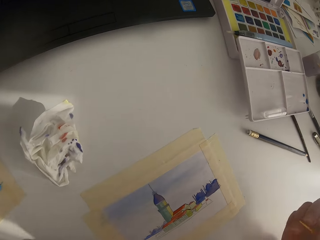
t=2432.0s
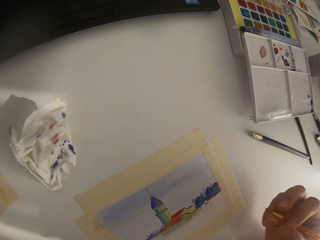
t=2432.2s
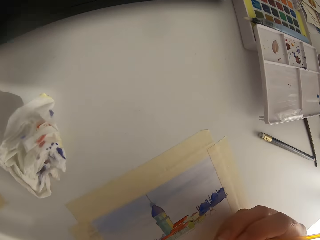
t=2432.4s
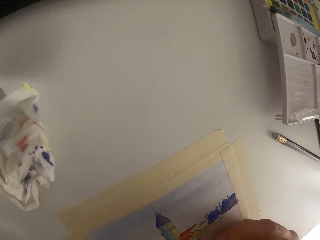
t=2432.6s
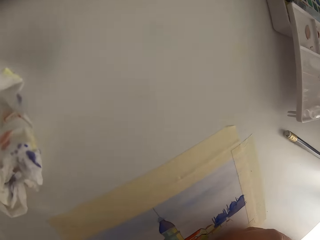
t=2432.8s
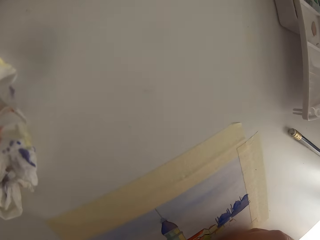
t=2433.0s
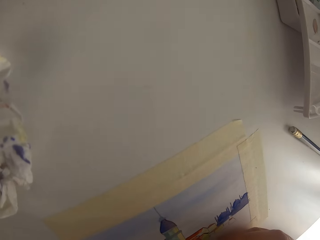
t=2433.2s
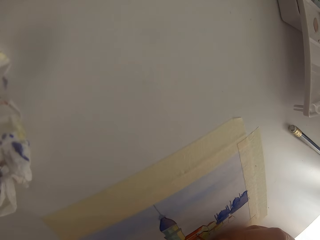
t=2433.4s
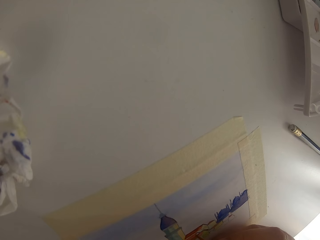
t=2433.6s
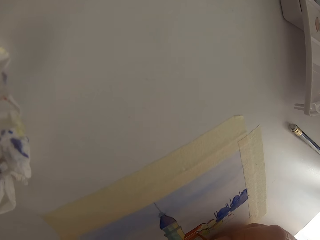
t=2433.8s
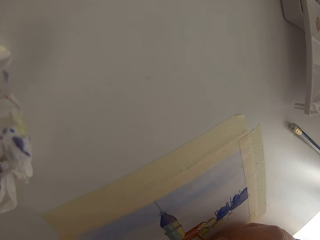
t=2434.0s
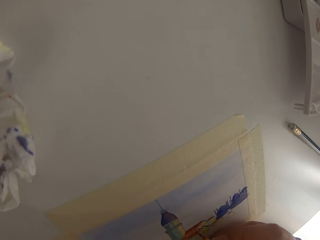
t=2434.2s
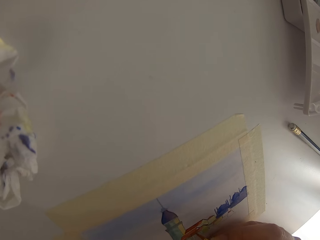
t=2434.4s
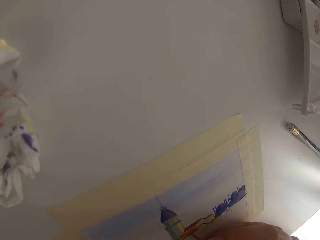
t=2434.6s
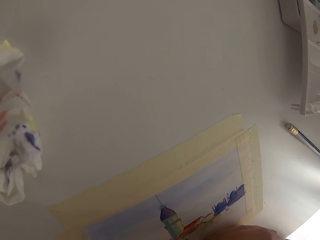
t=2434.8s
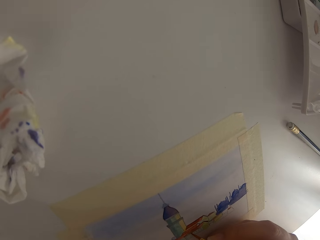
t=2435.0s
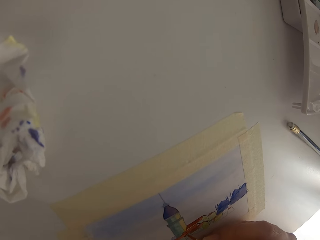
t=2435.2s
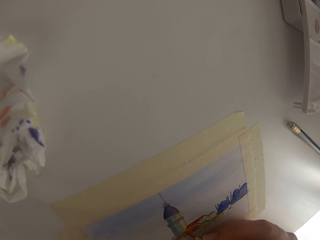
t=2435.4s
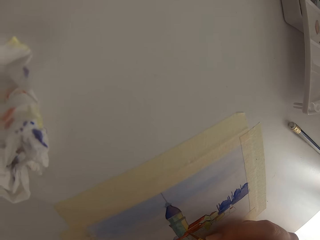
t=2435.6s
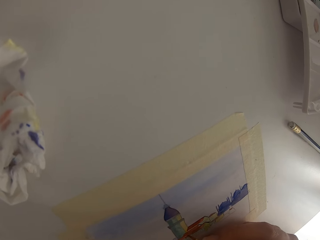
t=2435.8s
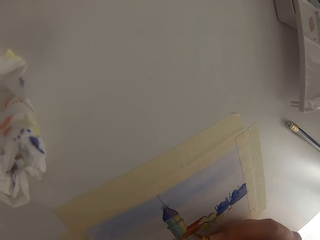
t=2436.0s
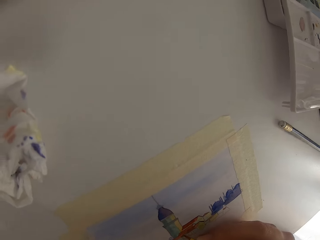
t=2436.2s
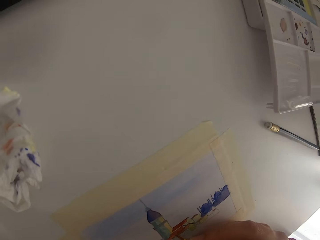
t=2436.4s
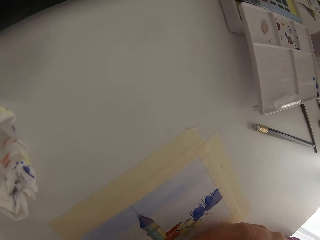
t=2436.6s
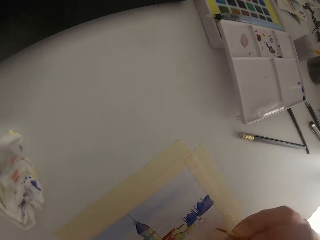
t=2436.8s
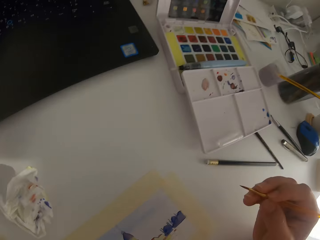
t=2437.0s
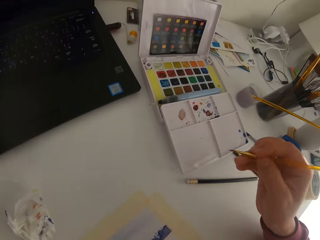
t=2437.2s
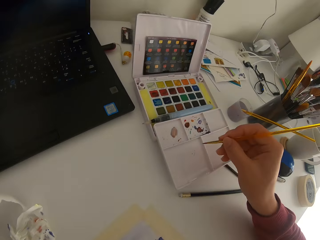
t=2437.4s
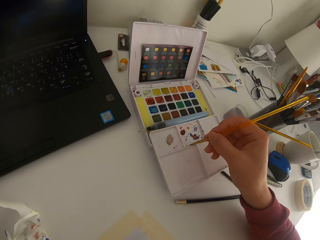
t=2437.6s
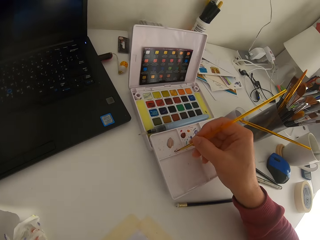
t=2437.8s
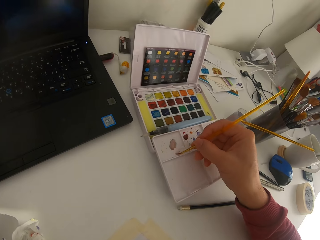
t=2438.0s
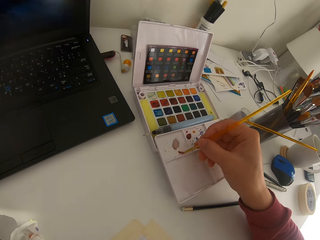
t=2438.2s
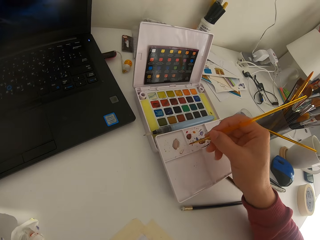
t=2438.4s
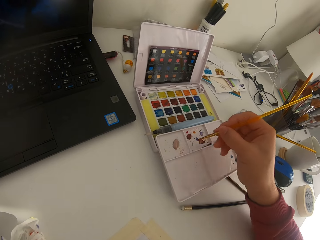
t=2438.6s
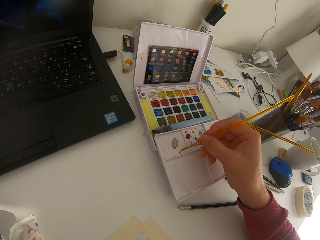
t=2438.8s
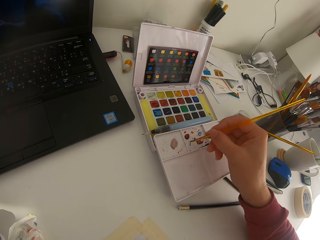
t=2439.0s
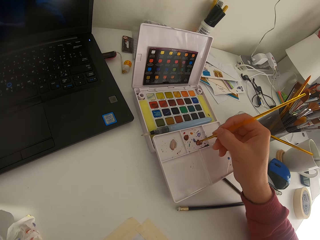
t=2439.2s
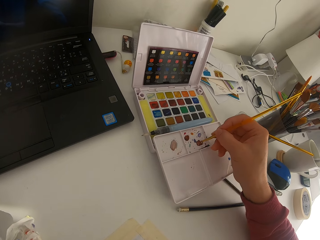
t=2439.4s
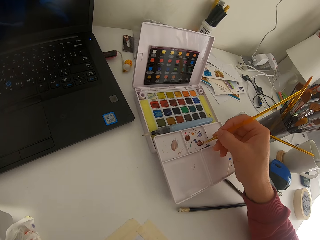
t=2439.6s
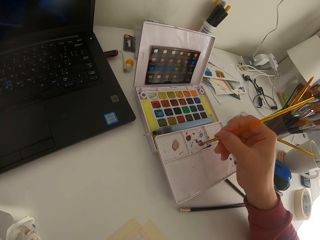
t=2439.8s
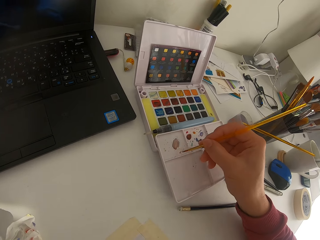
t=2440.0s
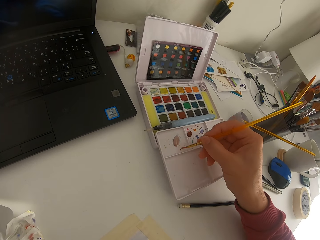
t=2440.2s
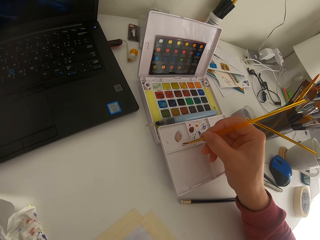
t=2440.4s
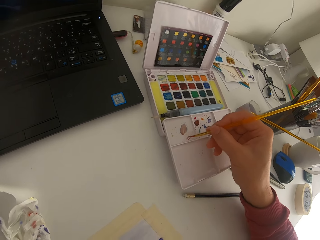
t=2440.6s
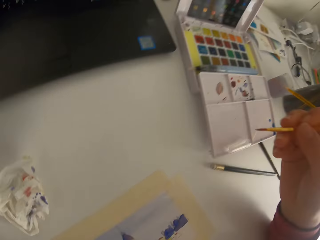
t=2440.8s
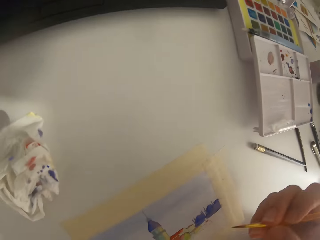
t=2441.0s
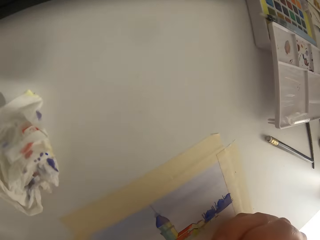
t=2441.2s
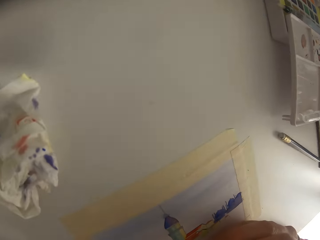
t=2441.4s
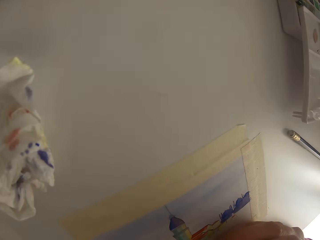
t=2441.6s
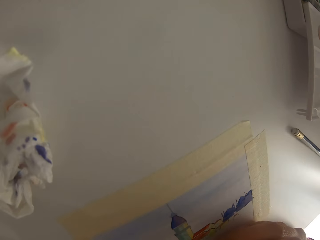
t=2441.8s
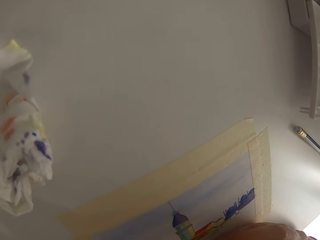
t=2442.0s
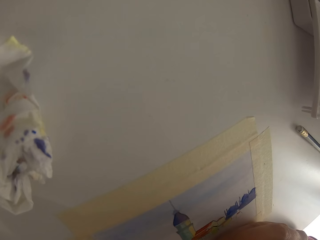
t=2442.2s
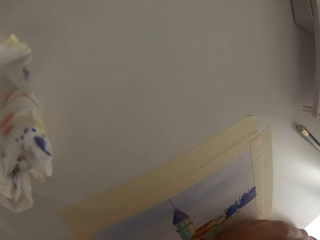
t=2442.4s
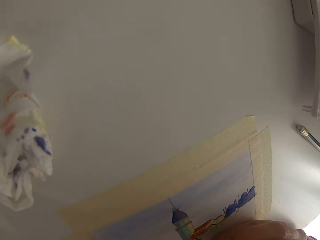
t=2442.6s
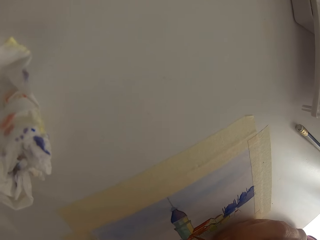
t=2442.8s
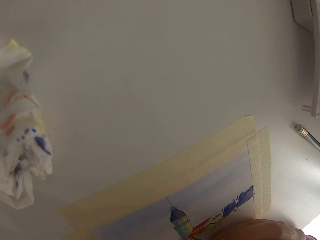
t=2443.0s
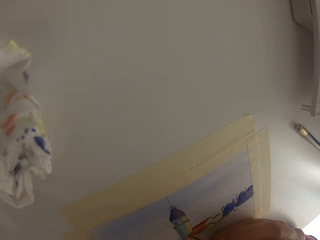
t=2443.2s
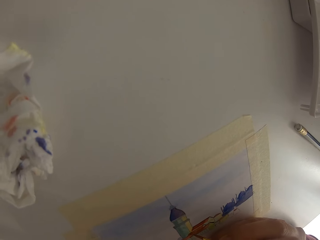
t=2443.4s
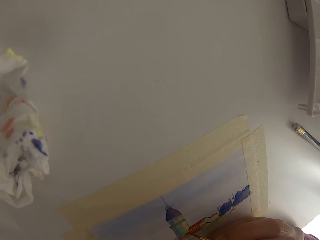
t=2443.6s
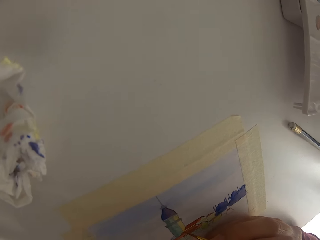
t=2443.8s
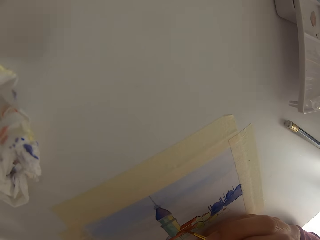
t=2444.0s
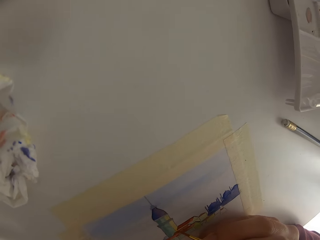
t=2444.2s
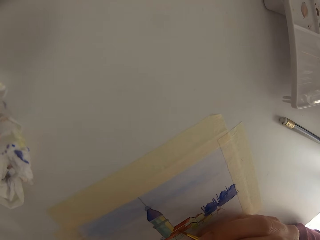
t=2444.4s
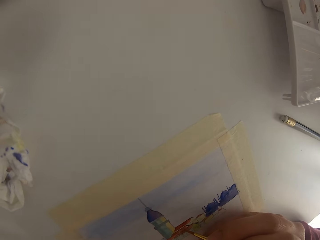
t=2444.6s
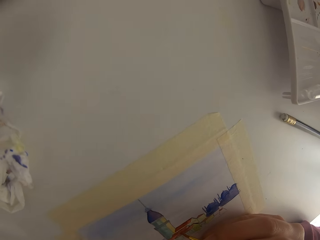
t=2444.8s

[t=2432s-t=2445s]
The camera wearer pauses painting. They paint on paper. They mix the color on a palette.

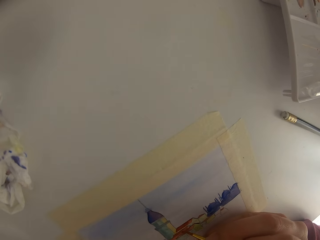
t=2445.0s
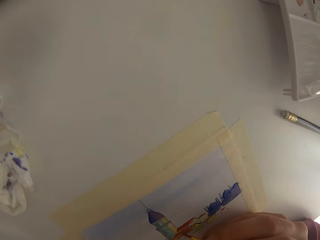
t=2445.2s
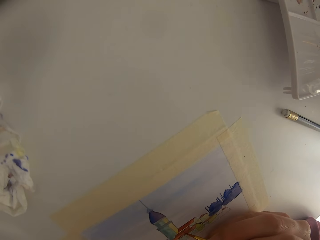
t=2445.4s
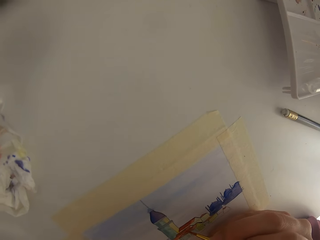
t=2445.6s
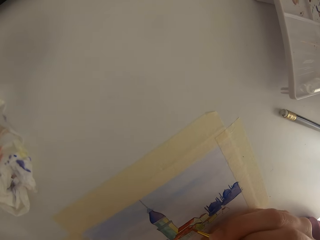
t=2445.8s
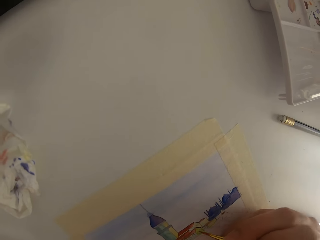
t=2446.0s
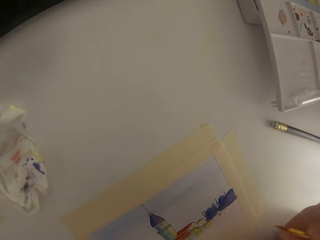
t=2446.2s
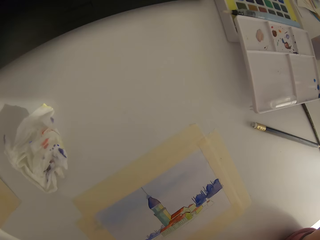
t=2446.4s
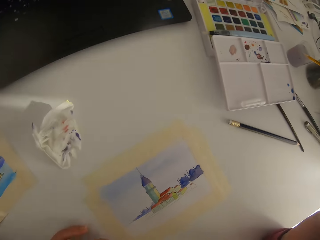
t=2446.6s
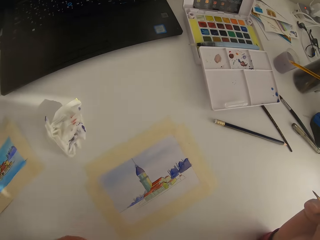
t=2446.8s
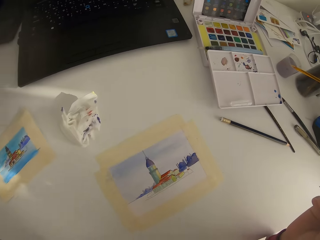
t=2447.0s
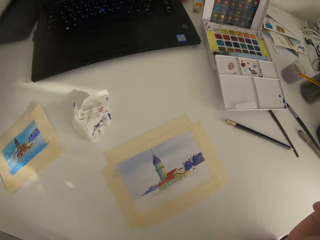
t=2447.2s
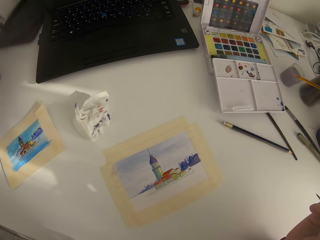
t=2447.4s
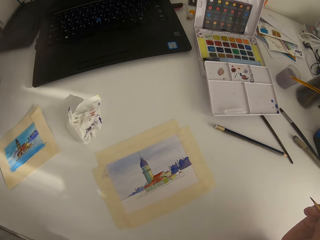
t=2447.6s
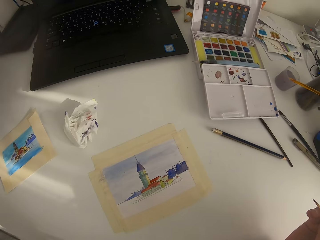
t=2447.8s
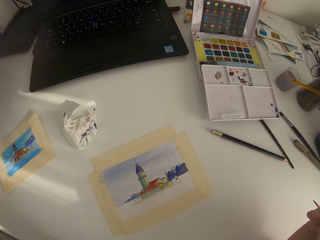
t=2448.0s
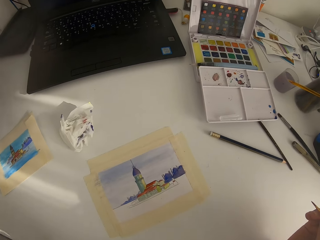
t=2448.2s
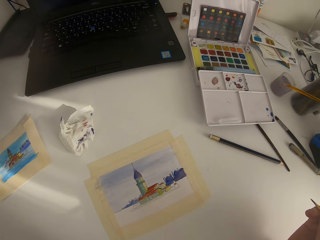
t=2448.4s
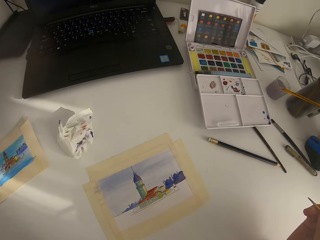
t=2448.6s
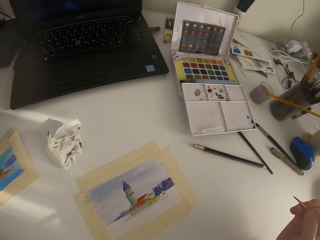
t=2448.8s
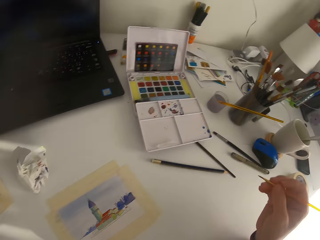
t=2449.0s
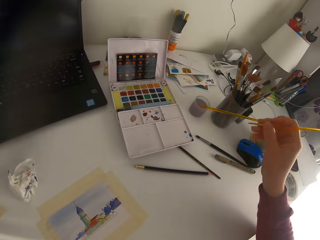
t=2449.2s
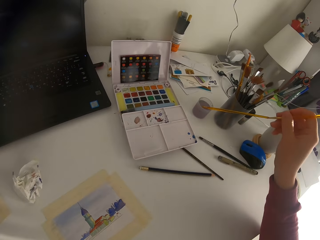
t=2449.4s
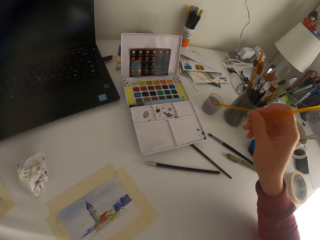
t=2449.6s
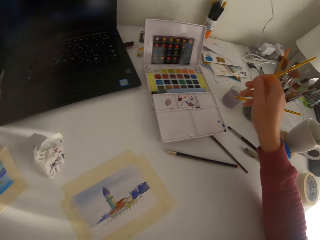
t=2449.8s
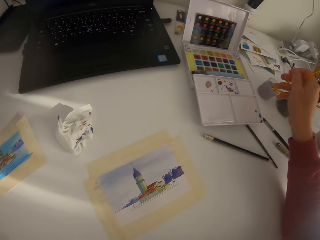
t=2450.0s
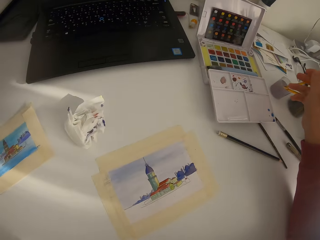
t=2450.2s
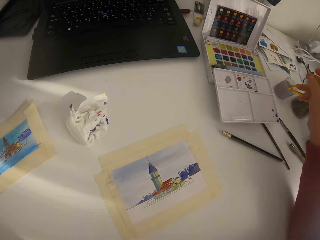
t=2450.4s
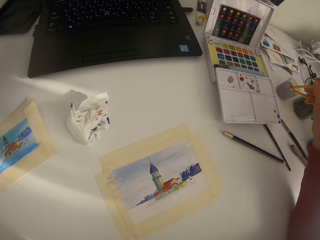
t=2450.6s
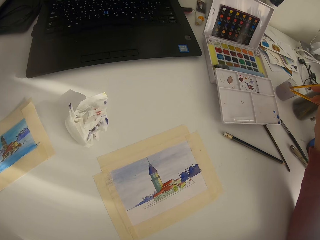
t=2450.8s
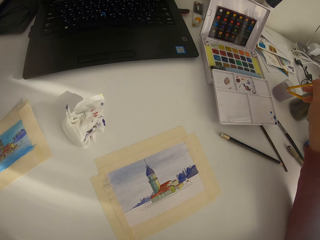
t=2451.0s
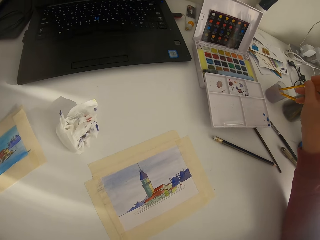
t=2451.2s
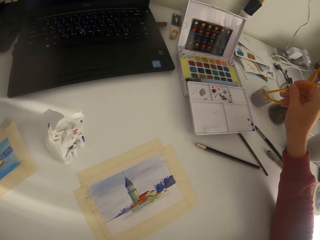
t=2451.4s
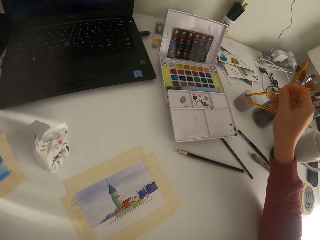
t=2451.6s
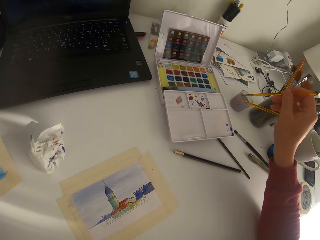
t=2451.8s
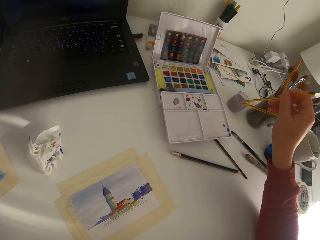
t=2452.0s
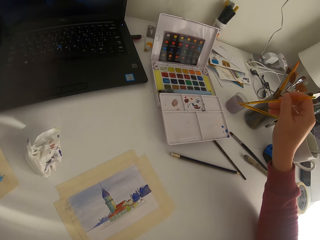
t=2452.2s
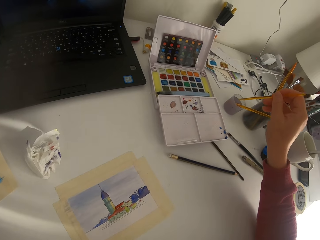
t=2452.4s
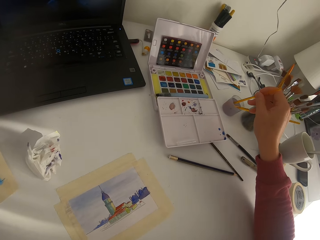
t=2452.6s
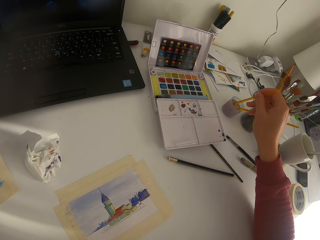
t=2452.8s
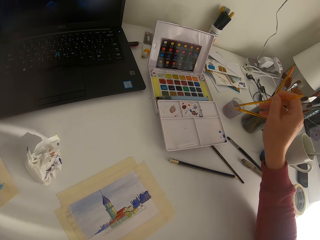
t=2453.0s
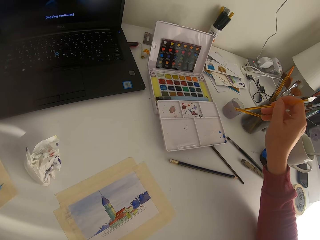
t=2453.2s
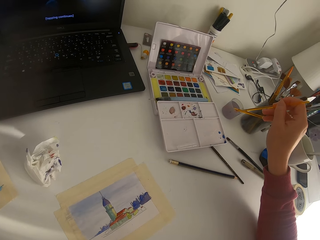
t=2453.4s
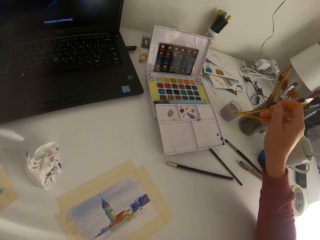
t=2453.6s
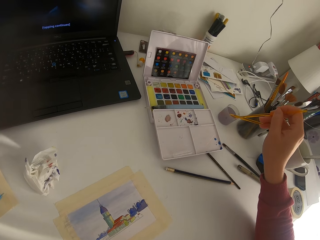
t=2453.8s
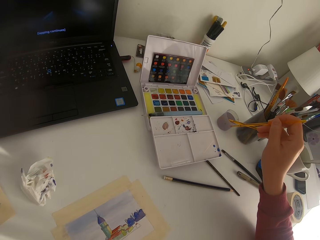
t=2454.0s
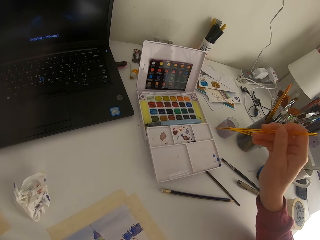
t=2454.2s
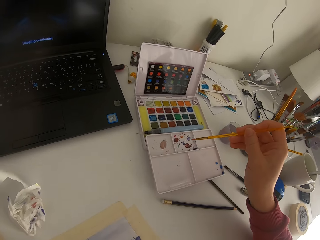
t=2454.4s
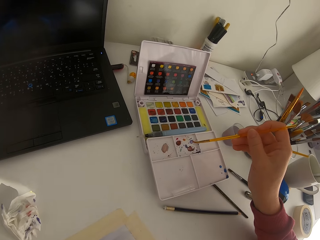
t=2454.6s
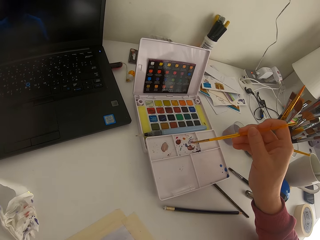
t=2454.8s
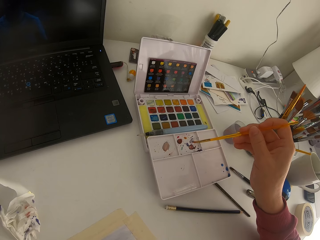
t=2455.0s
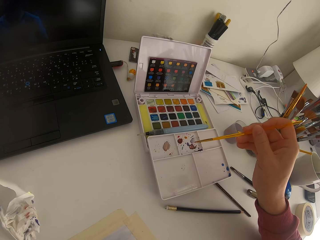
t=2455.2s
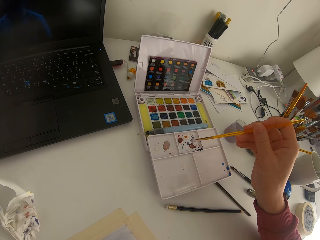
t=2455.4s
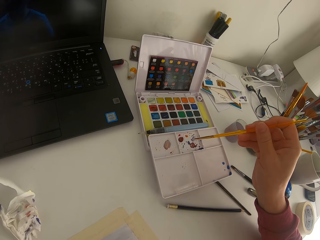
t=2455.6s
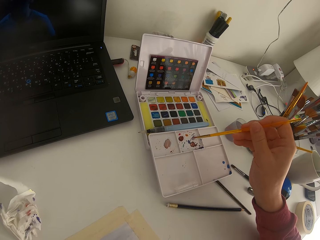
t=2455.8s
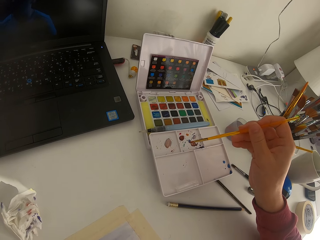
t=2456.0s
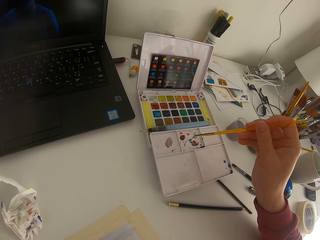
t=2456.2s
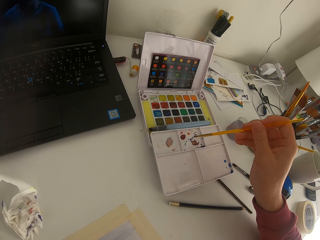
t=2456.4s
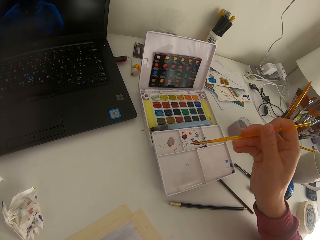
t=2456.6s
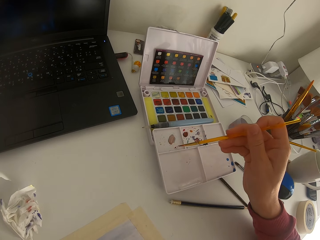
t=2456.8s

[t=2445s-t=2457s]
The camera wearer paints on the paper. They pause to paint. They dip the paint brush in the ink.
